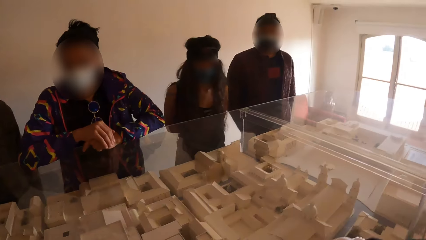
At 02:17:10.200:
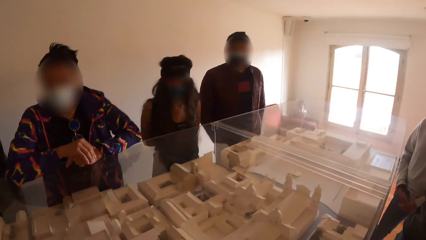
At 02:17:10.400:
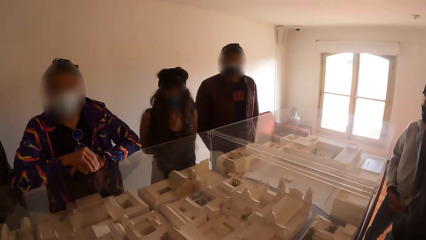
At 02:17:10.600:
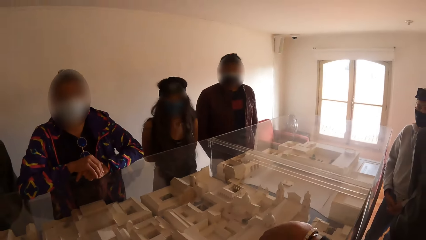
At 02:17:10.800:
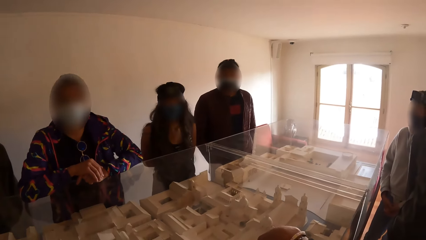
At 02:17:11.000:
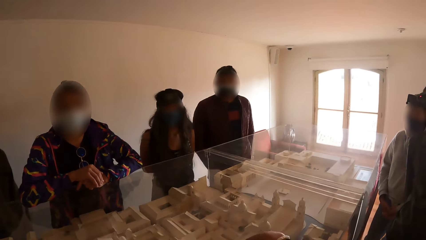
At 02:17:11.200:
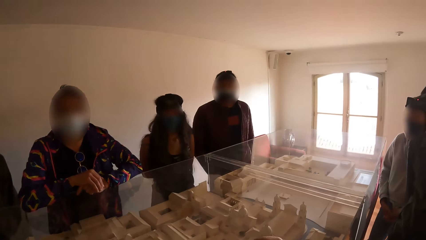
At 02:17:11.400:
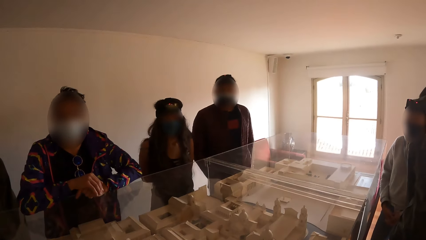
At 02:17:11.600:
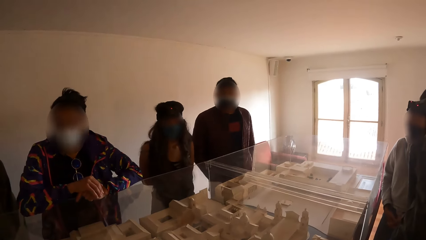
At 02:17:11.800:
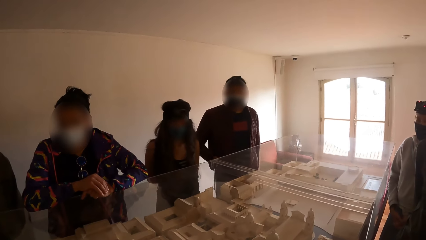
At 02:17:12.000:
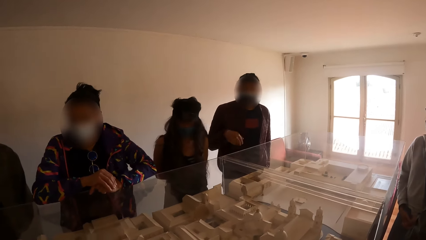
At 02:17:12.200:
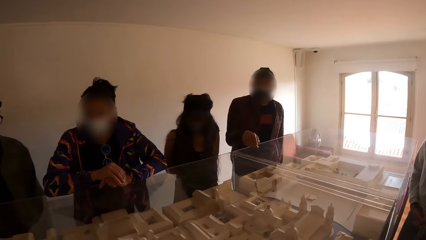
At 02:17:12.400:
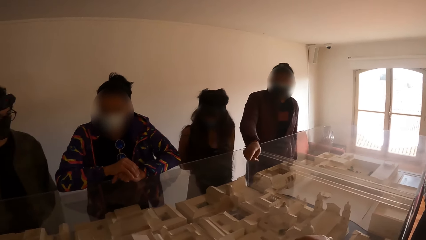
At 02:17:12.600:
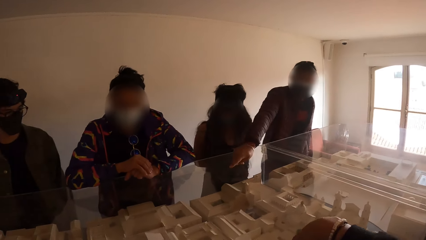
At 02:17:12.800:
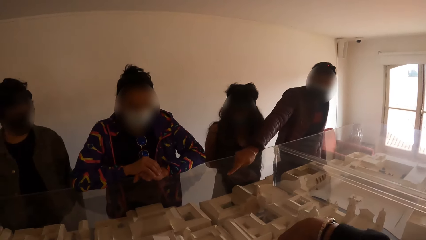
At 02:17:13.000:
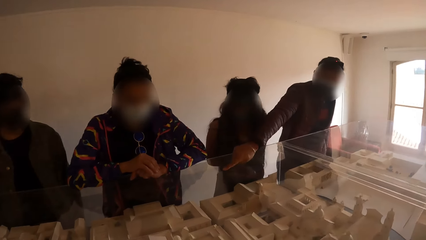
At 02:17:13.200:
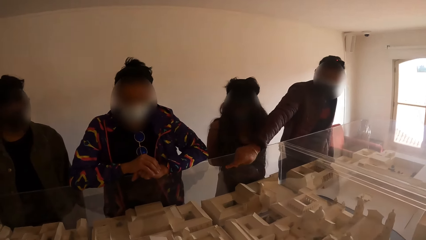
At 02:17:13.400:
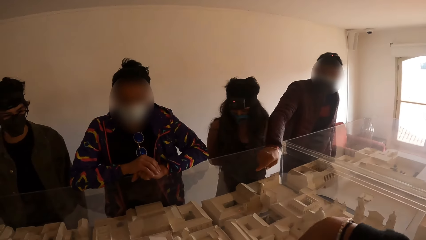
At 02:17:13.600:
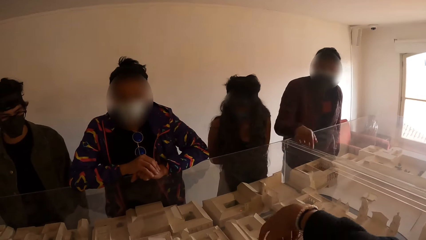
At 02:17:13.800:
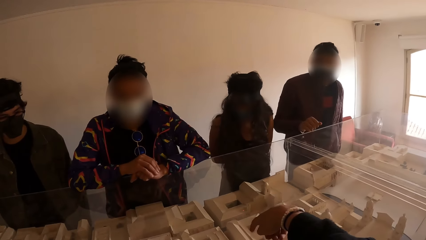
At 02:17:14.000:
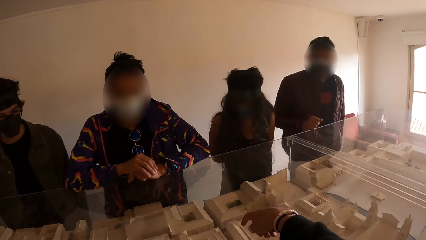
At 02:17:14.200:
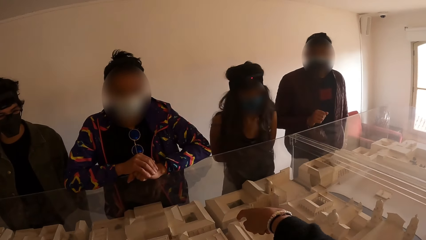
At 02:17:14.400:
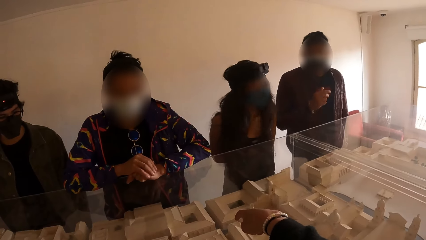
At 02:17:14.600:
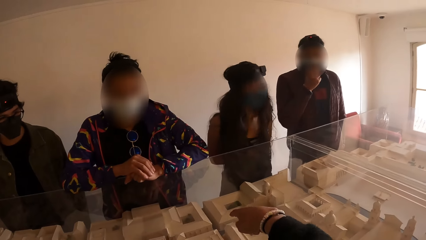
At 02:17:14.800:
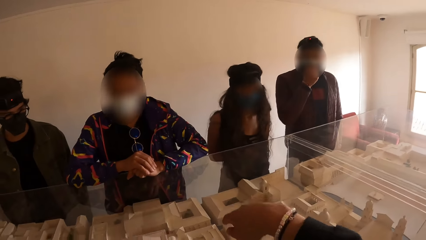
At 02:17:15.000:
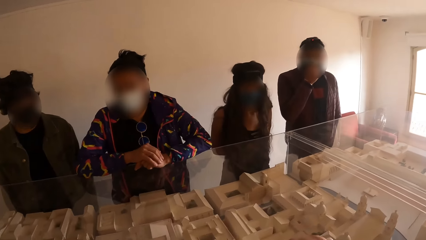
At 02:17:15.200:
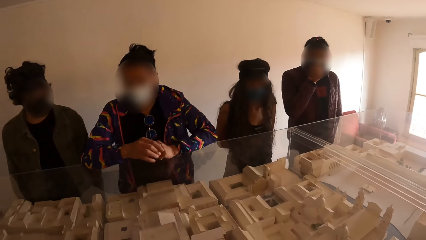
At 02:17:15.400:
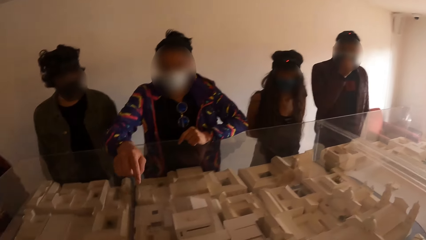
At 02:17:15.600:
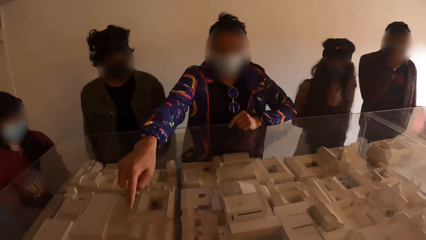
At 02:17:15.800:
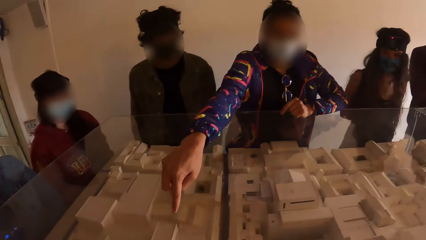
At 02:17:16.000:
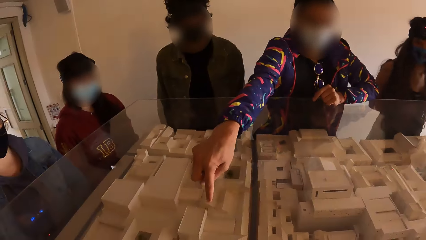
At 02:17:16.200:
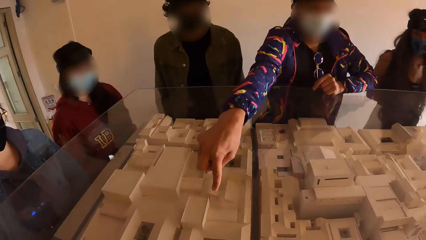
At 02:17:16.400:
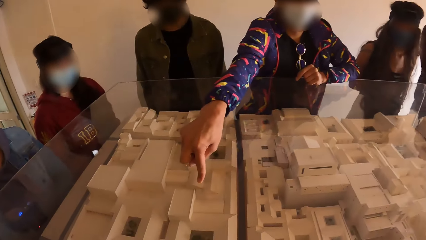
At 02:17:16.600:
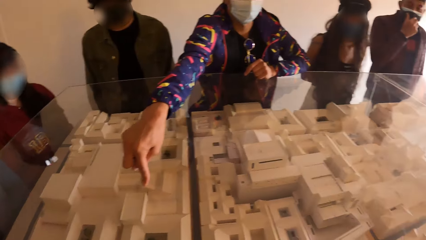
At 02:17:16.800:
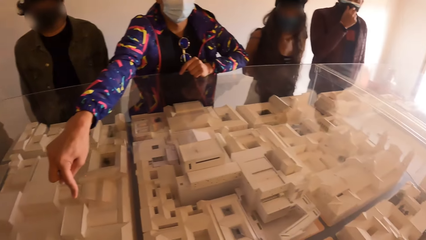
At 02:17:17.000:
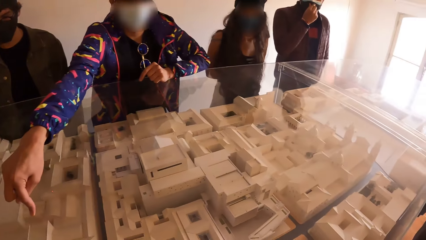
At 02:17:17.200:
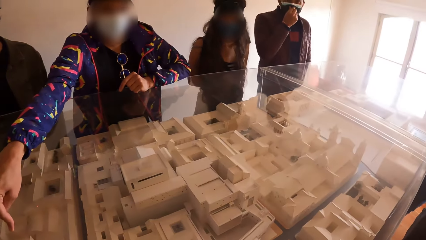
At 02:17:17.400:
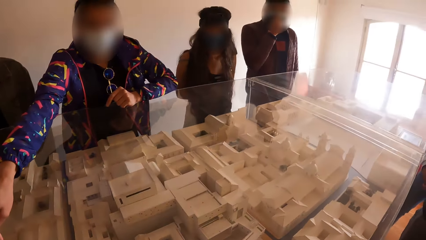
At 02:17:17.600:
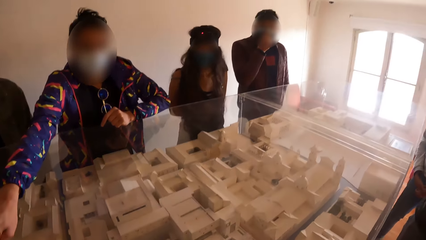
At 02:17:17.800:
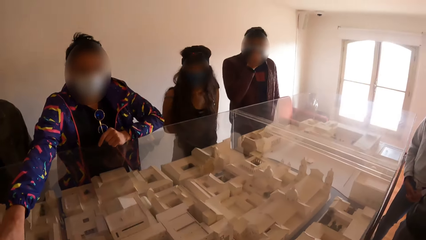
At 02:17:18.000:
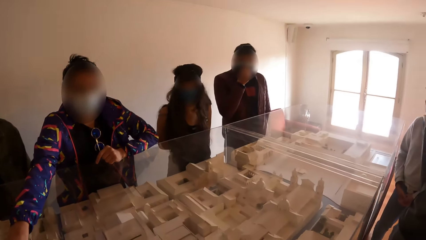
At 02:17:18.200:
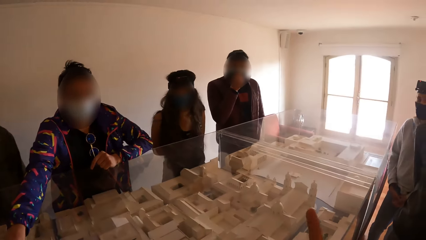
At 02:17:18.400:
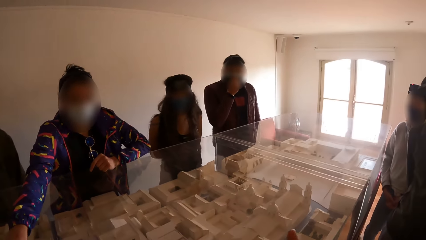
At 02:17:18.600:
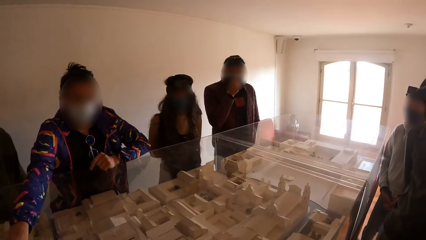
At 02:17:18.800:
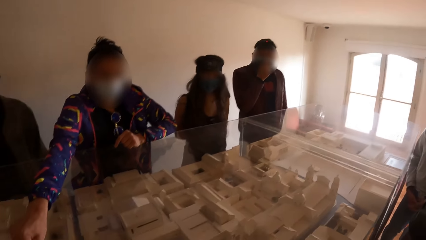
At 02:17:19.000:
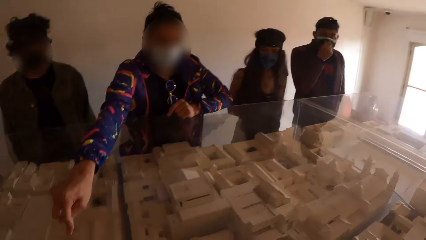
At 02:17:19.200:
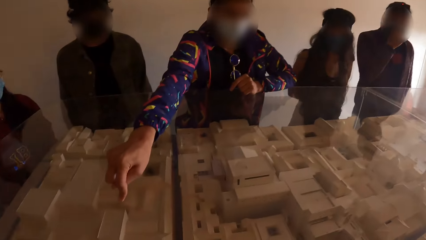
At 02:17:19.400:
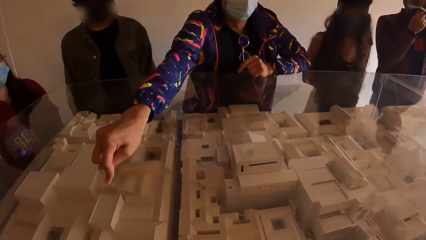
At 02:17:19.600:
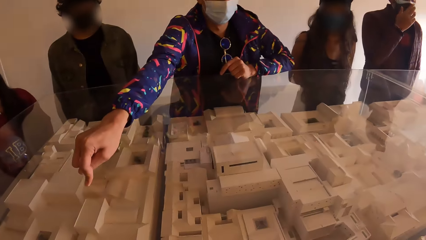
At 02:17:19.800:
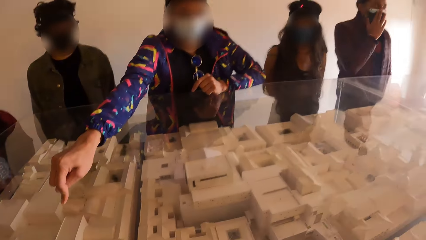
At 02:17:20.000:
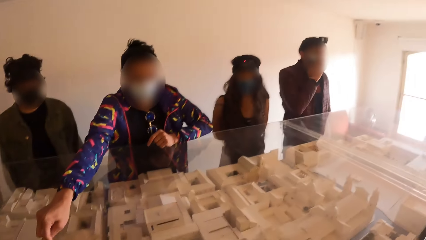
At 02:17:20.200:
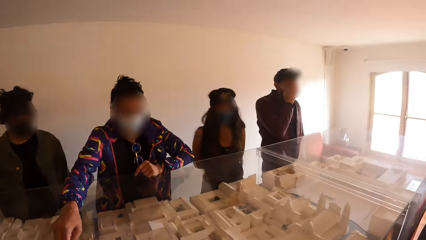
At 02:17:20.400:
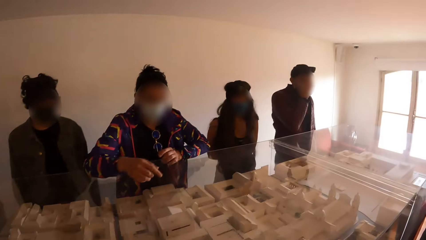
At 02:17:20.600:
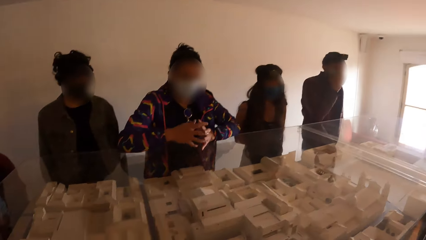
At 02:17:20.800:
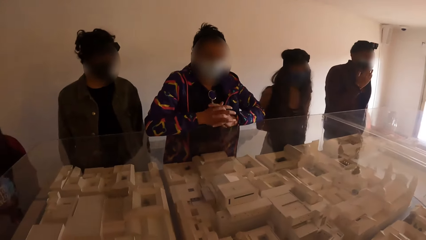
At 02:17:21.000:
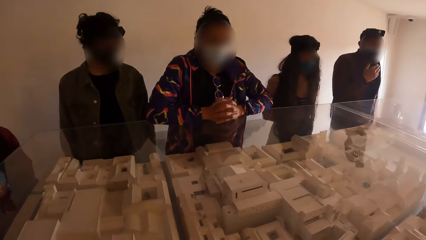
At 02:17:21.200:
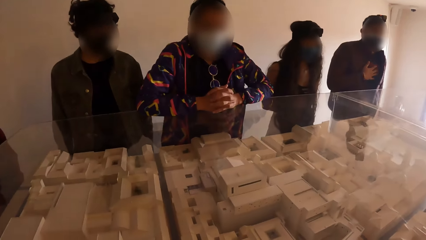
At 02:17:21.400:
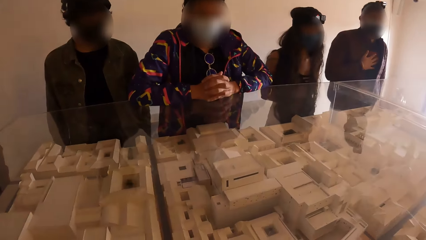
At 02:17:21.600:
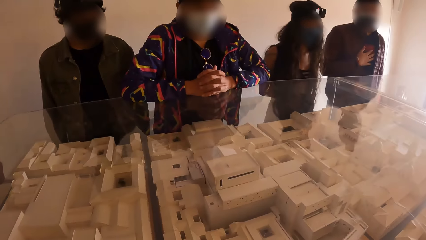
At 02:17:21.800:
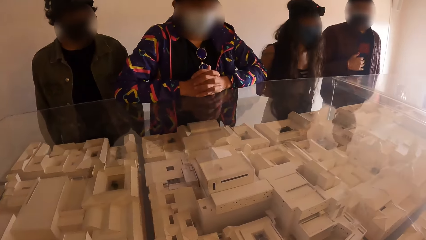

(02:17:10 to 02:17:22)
The man points towards the show glass with his right hand. Another man touches the show glass with his right hand. The camera wearer looks around.

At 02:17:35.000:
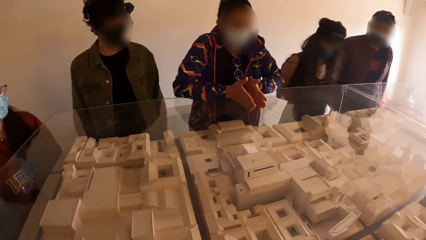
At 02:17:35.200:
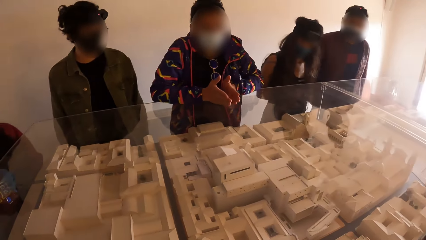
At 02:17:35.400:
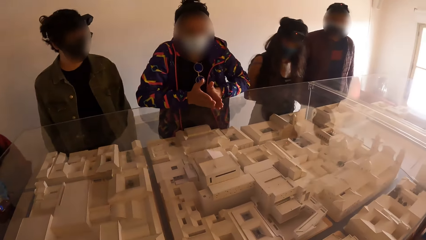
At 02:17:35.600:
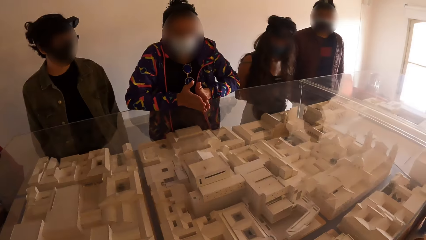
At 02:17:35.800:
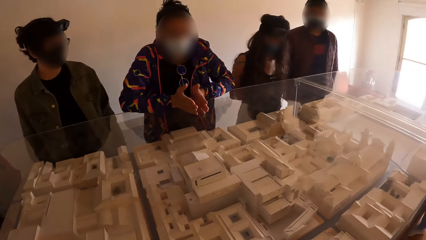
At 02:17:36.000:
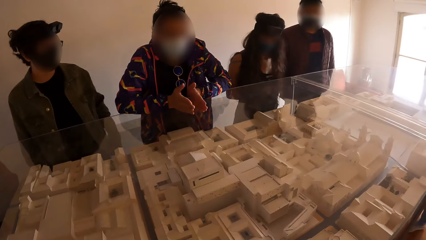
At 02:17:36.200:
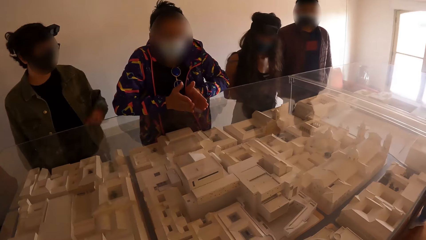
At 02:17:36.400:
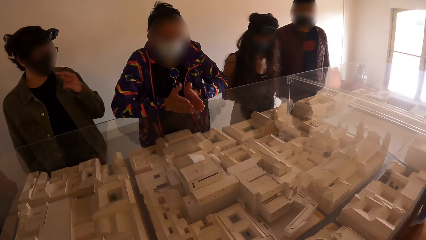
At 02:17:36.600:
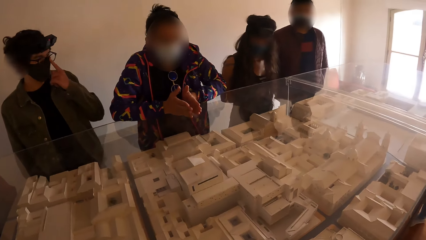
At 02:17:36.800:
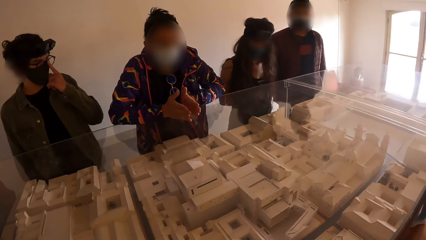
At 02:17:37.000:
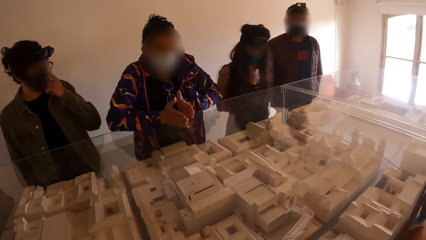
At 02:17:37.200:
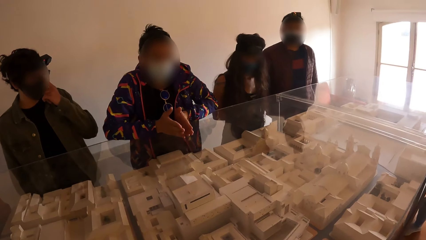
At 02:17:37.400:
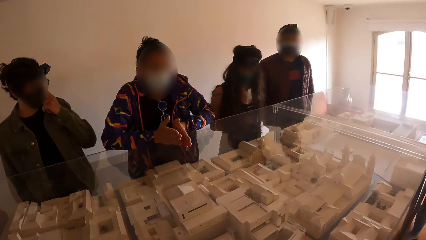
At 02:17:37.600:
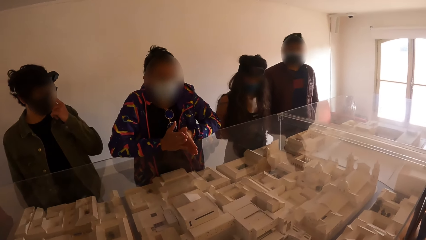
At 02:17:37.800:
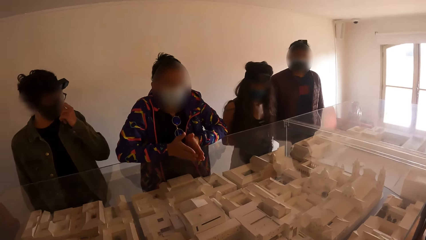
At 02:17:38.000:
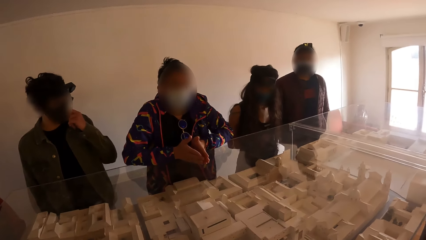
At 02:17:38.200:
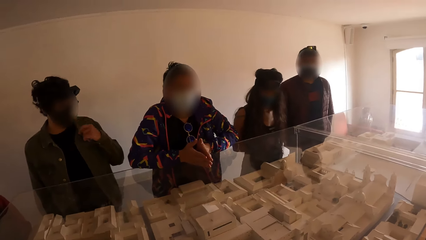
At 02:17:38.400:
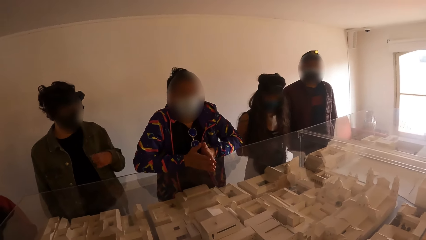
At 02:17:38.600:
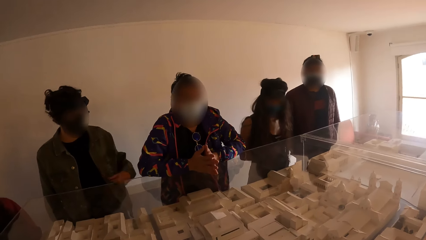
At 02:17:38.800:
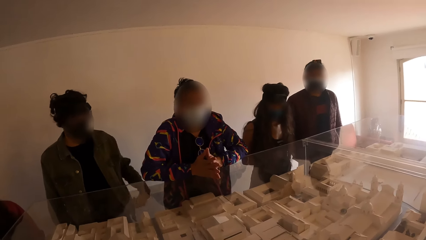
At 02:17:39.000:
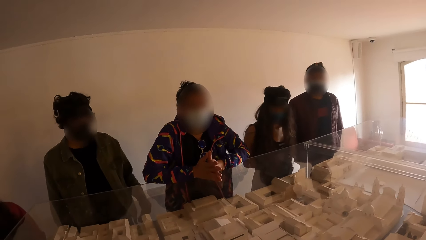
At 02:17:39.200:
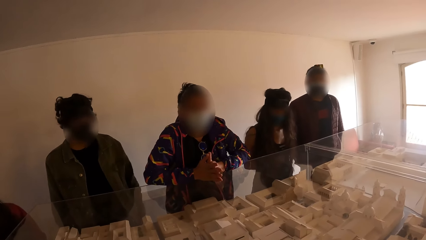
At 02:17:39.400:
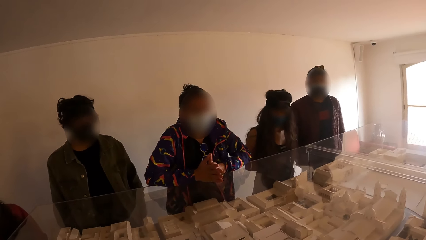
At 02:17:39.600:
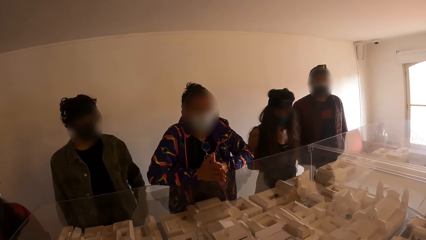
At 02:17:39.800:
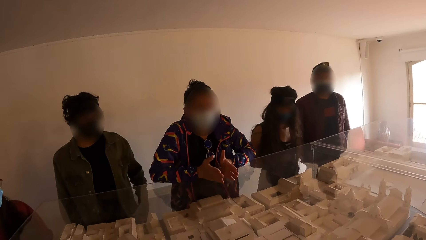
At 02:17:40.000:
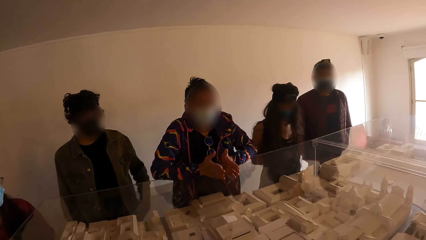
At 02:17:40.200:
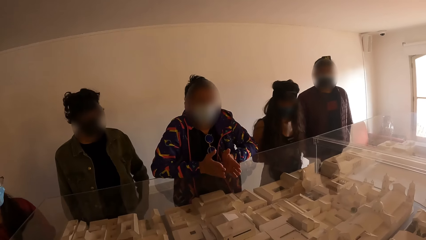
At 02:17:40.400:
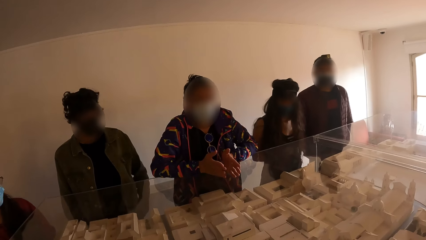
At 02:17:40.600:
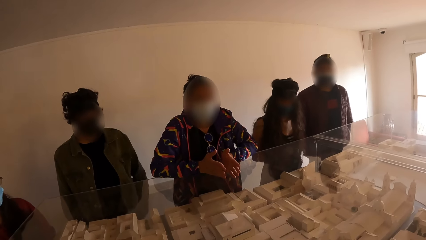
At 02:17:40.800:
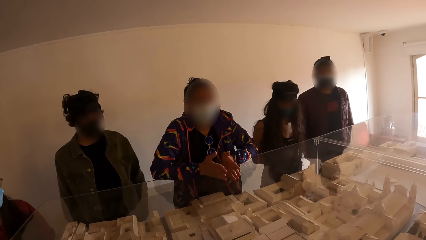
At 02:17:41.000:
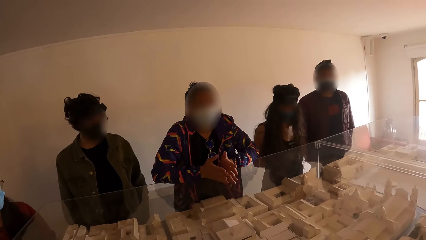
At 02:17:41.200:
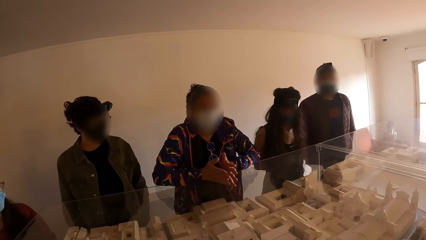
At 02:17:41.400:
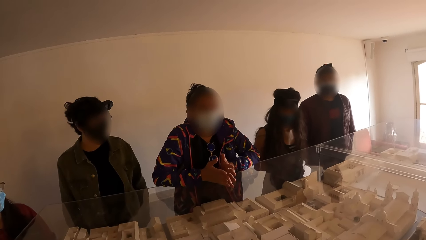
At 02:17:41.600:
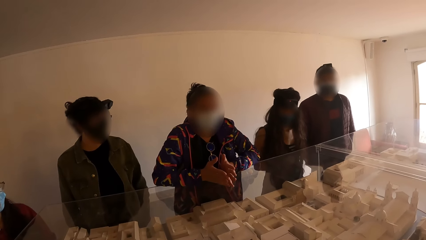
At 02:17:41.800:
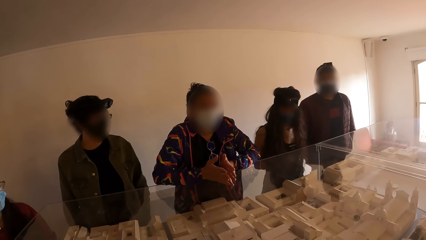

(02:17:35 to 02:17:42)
A man adjusts a pair of glasses on his face with his left hand.
